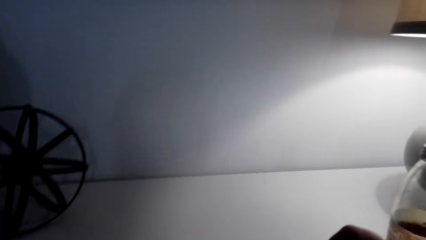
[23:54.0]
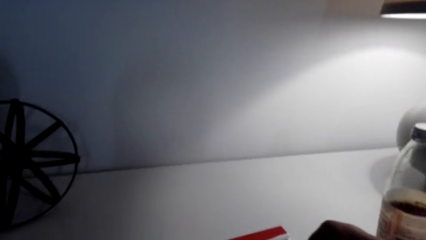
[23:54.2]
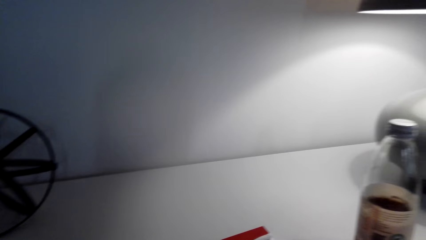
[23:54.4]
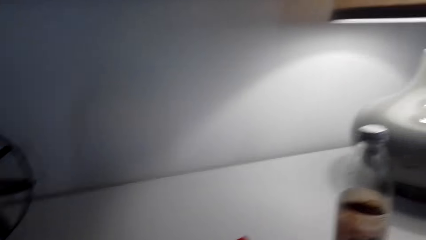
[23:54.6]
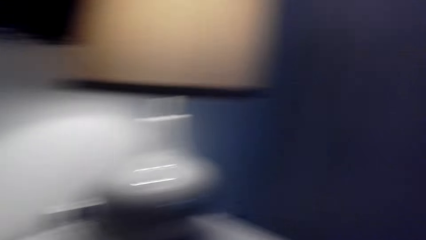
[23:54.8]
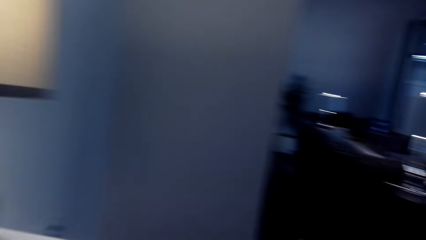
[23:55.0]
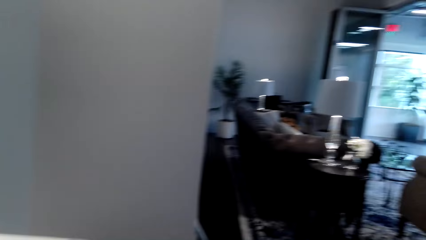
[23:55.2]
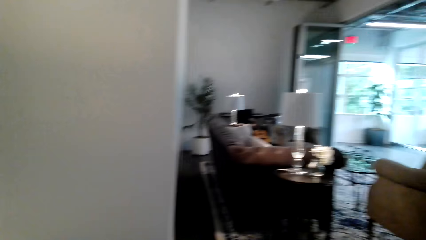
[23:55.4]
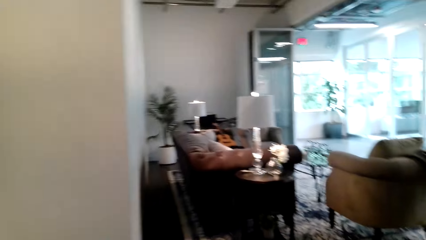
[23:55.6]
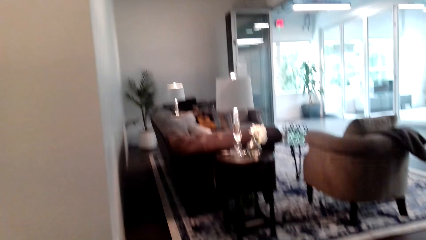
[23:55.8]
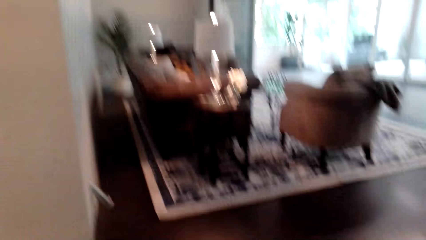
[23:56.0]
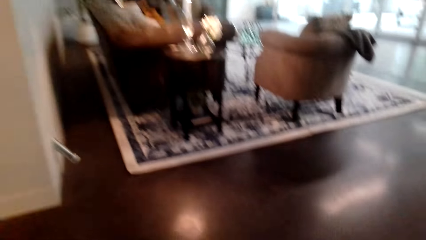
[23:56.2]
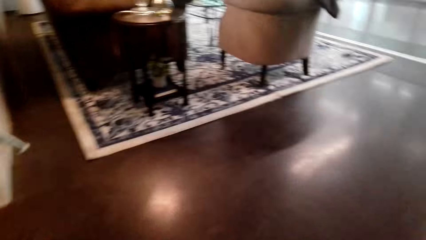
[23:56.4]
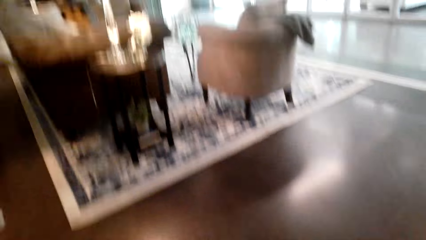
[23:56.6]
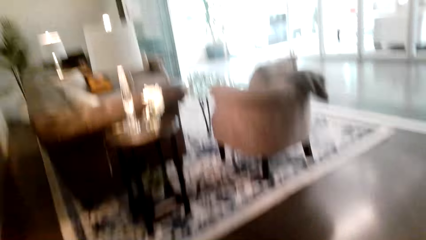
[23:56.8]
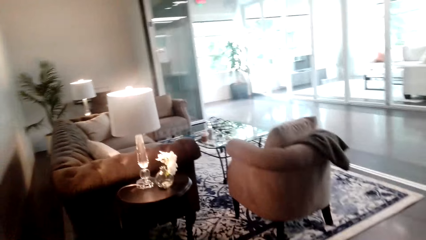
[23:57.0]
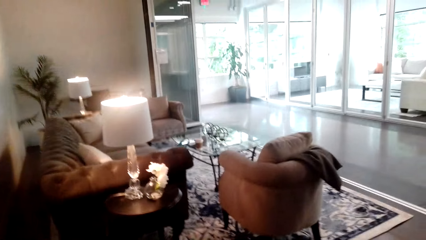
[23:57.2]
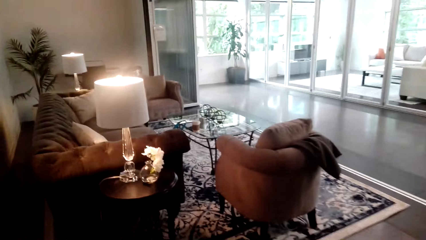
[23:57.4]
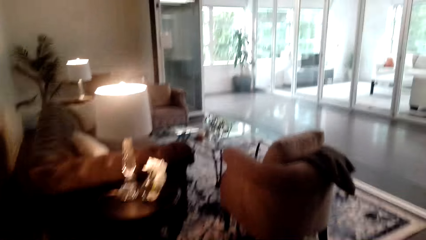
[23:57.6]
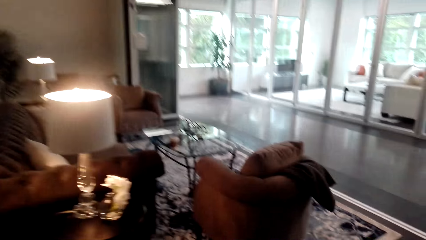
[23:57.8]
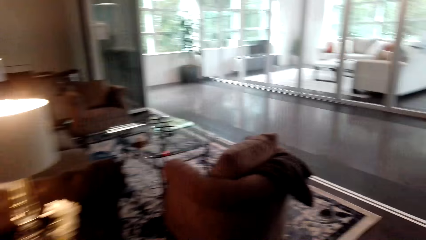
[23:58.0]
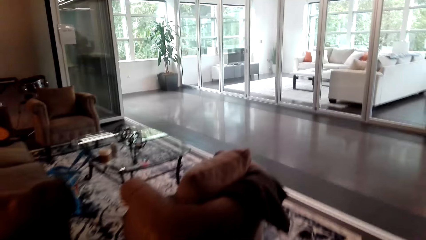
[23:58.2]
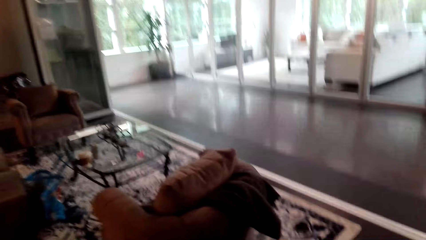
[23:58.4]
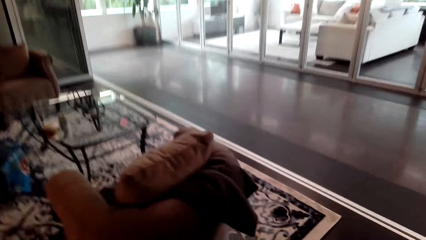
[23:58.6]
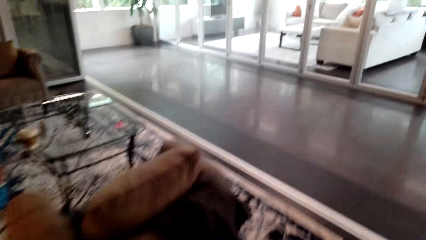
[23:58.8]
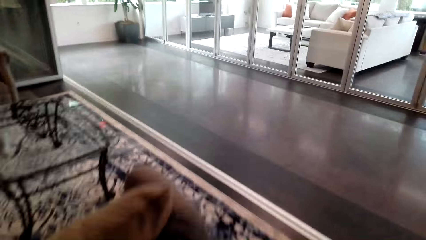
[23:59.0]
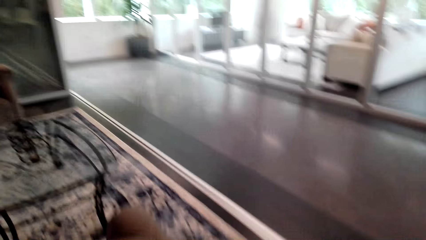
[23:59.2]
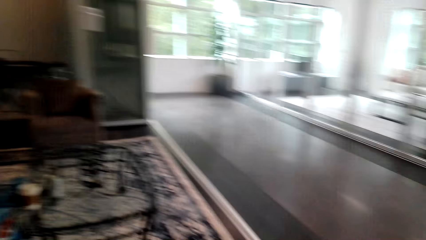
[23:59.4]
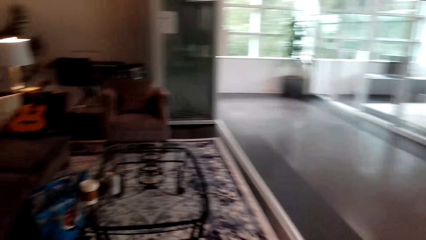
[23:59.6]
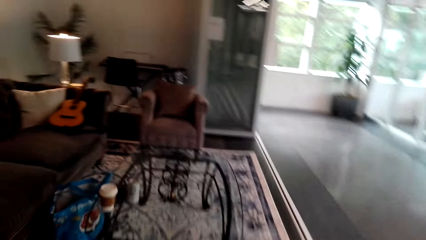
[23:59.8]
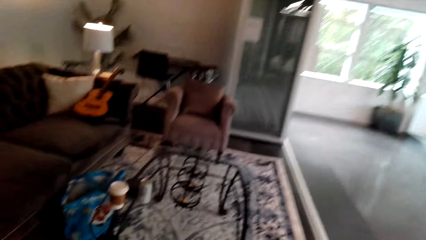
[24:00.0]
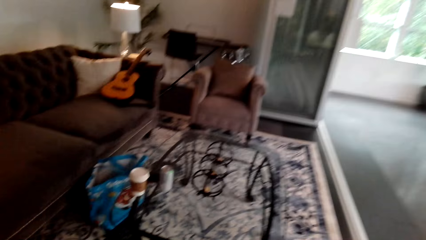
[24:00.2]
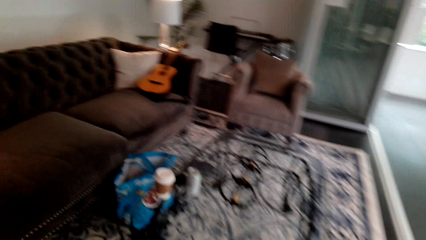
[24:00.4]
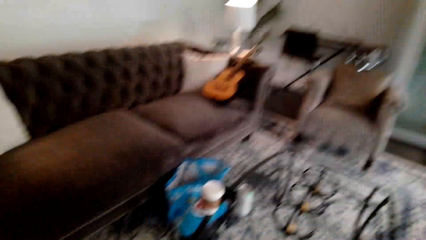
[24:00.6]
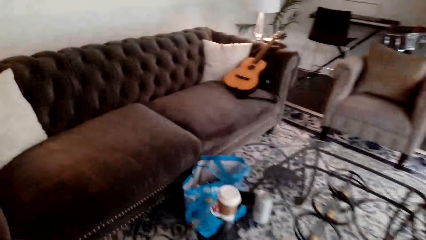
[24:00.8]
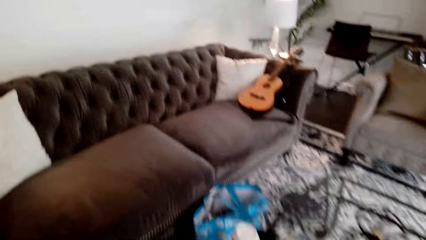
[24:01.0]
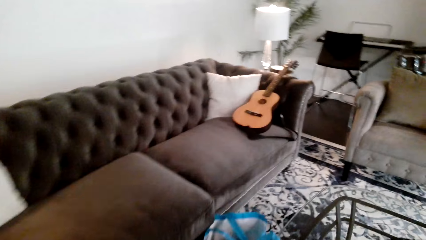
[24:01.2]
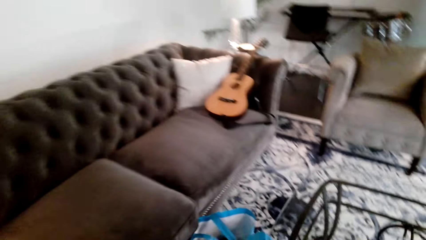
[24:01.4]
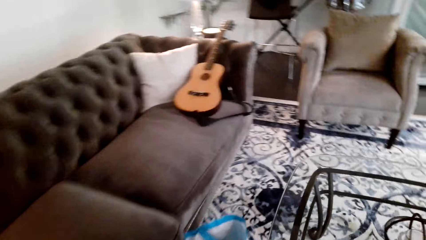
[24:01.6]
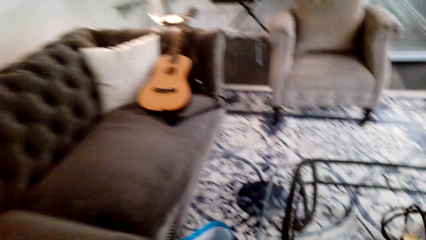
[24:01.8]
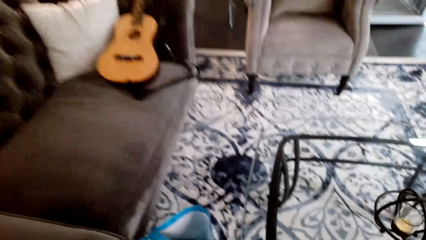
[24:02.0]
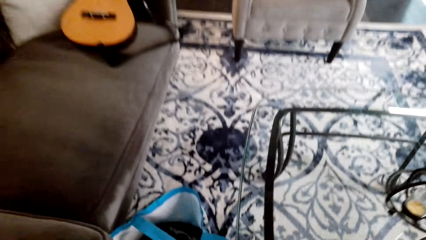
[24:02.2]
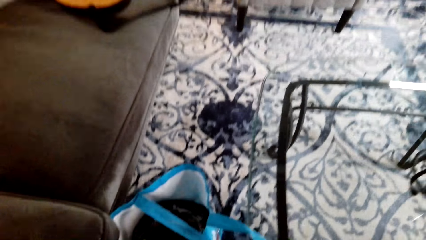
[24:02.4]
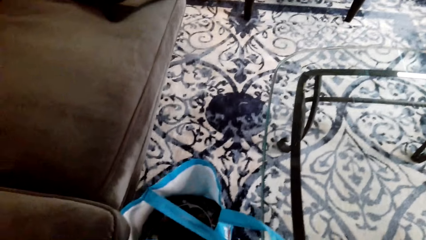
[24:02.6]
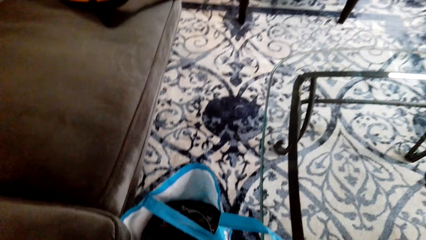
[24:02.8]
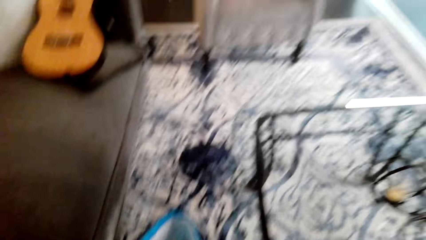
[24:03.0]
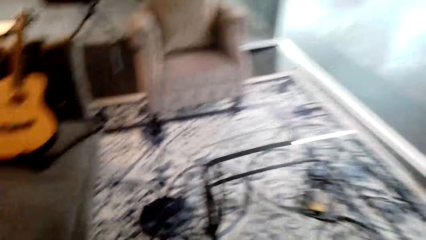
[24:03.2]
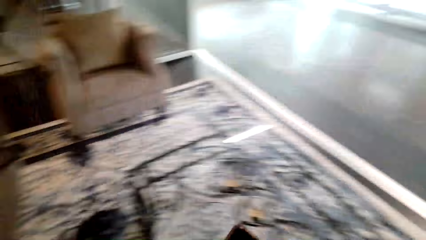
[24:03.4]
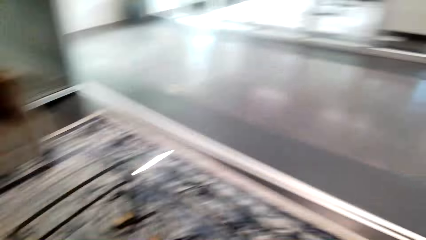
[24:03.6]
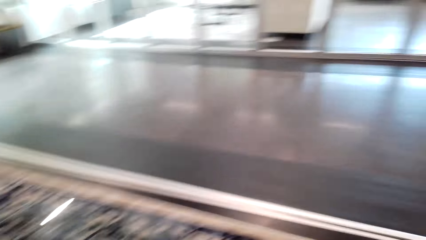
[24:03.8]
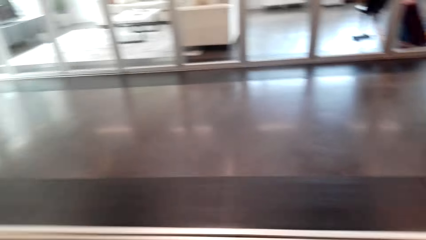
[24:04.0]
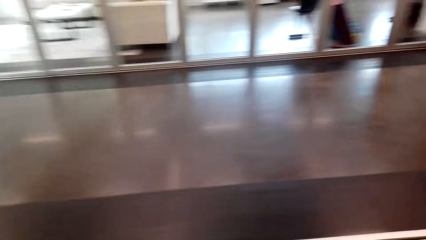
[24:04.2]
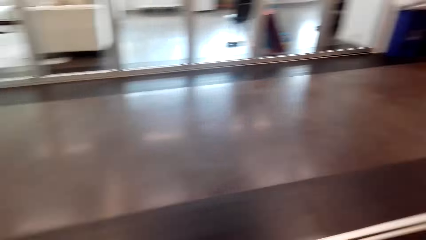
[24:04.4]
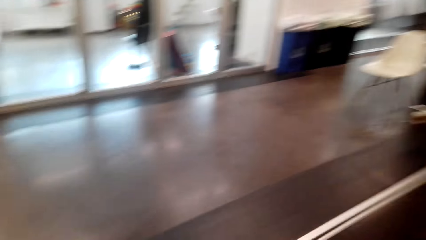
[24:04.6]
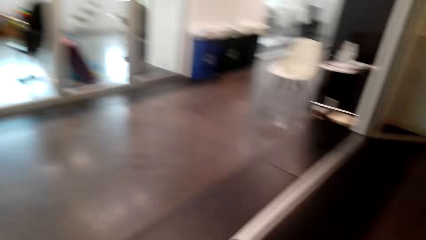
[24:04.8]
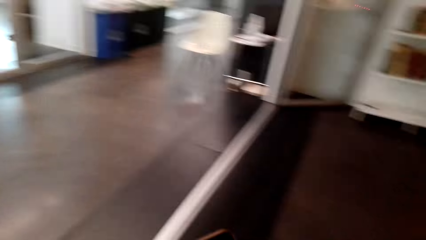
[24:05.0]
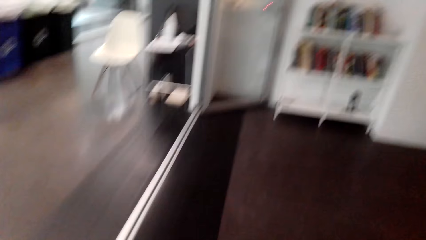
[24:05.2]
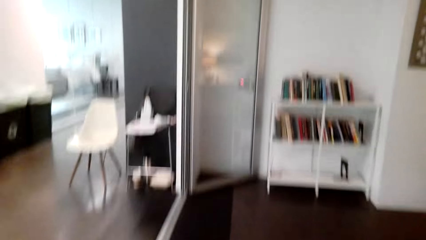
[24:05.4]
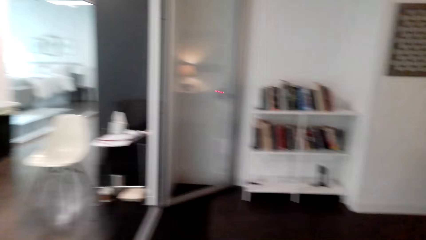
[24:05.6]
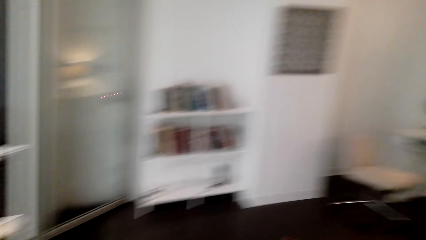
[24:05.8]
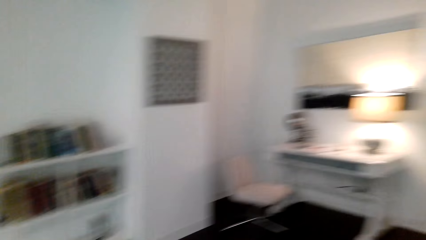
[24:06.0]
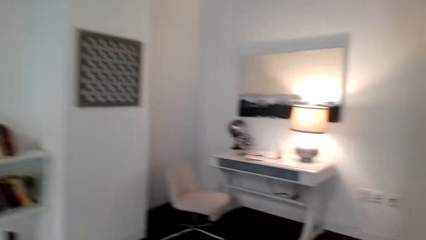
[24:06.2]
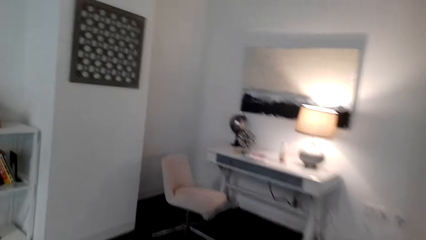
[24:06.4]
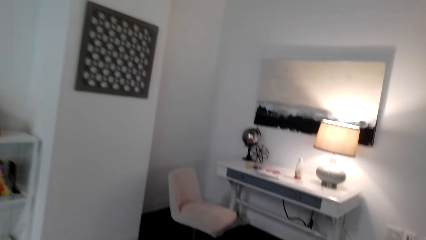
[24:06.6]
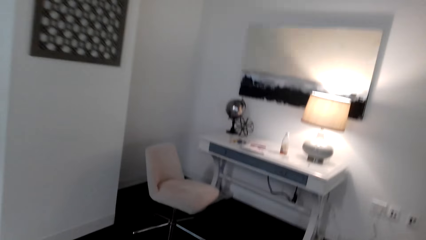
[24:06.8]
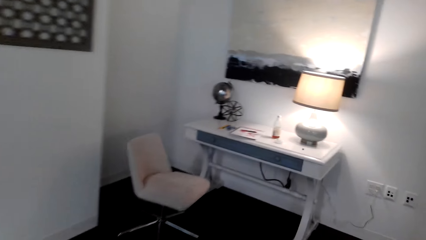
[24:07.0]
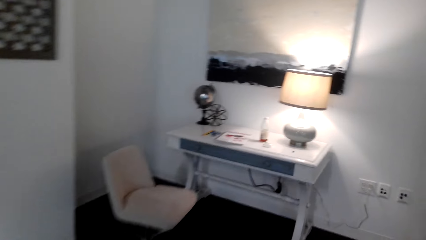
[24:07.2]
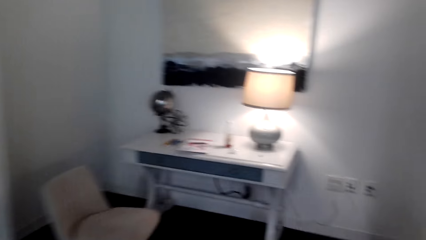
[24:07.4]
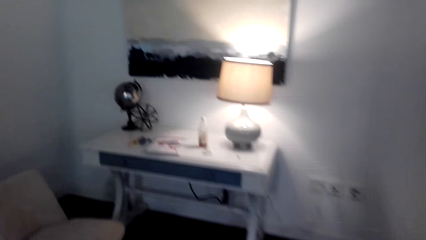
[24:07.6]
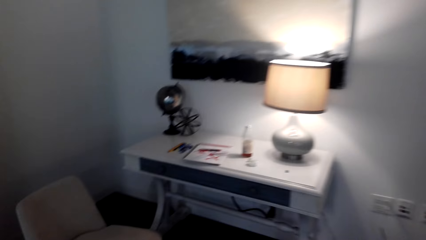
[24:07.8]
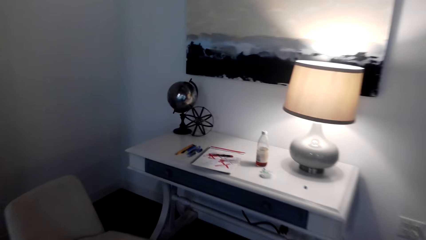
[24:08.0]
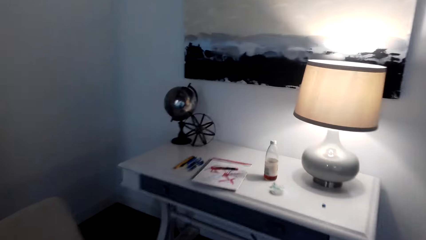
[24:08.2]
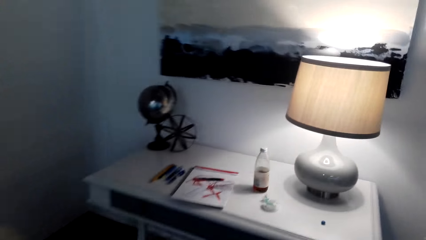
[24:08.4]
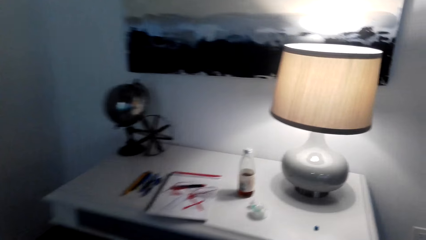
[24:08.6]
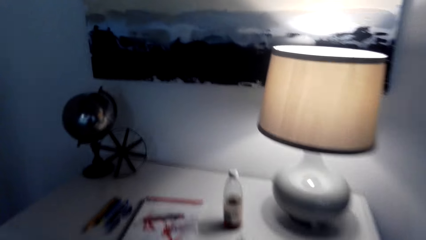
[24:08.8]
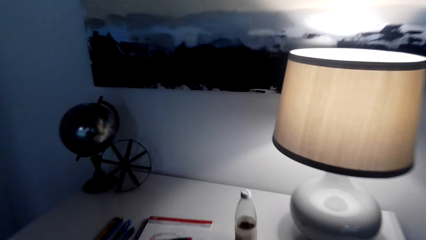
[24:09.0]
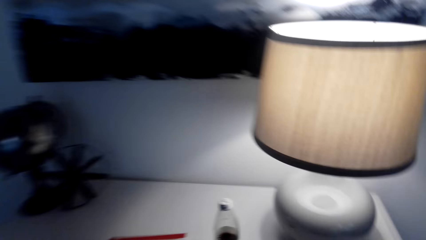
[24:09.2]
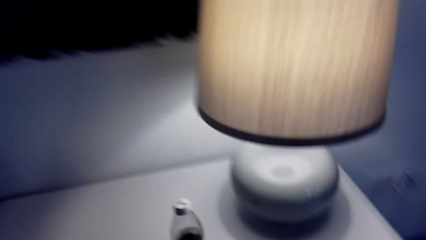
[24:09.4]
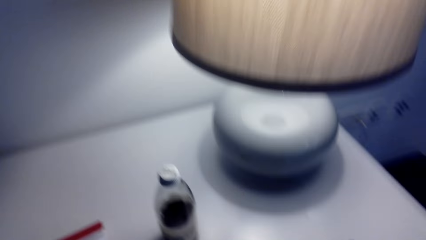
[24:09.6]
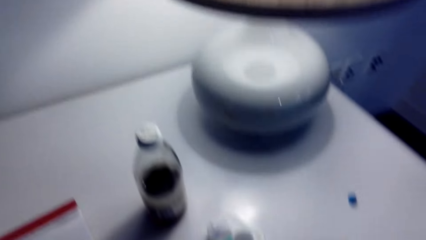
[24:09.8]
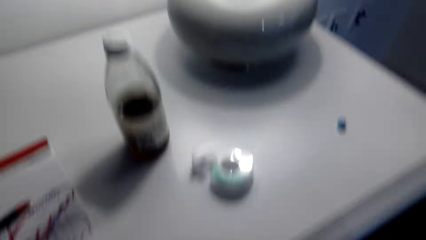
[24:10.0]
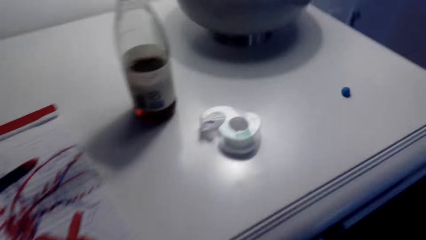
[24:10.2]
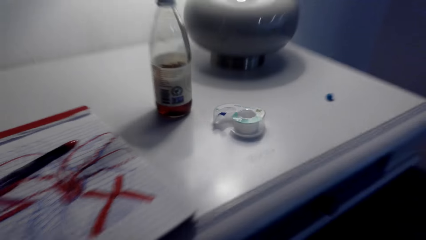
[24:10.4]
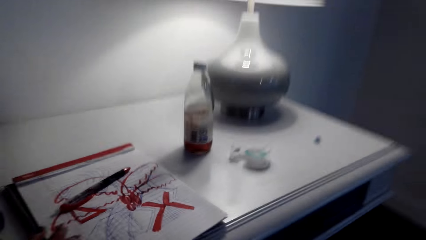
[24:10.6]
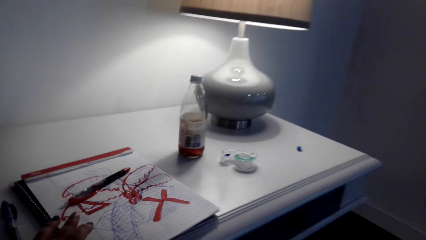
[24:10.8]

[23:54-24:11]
The camera wearer walks around the room. They talk with something.
